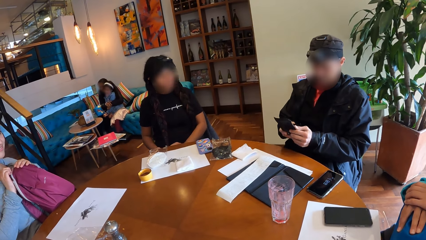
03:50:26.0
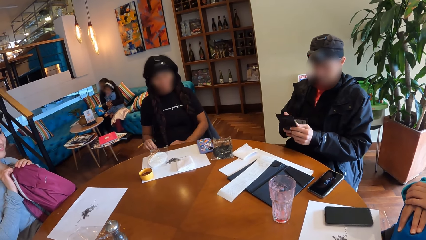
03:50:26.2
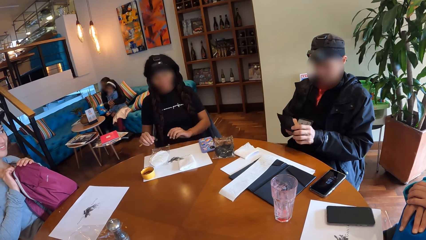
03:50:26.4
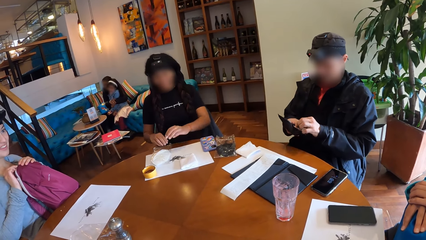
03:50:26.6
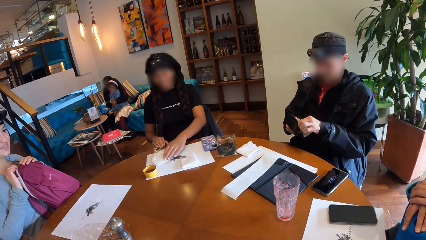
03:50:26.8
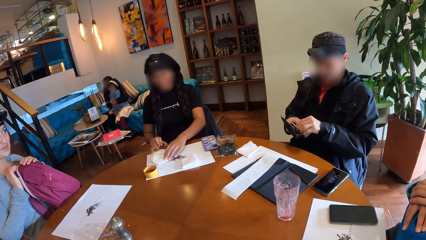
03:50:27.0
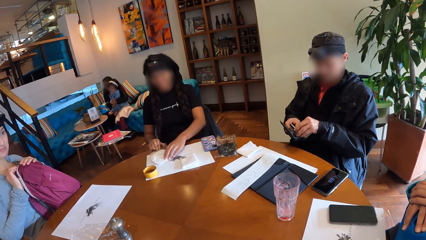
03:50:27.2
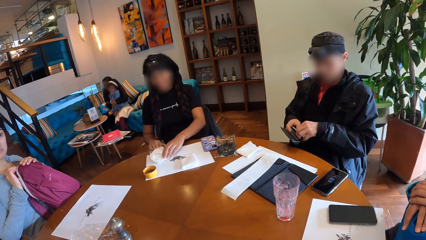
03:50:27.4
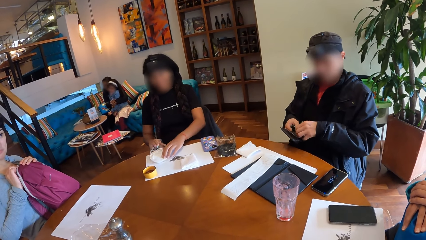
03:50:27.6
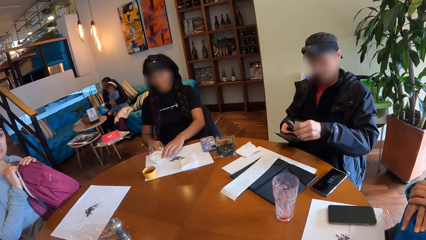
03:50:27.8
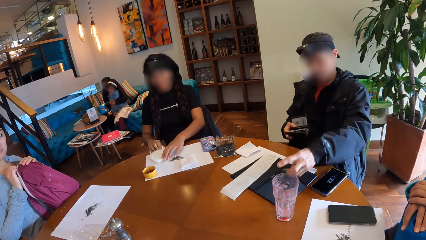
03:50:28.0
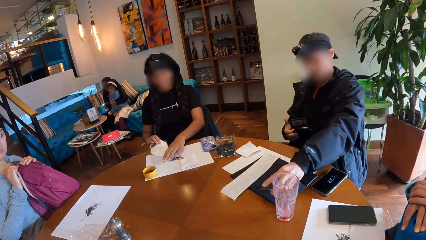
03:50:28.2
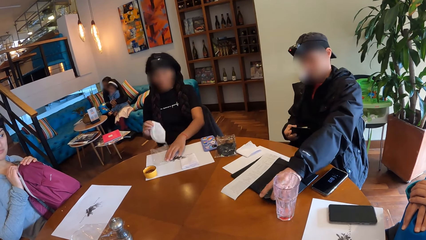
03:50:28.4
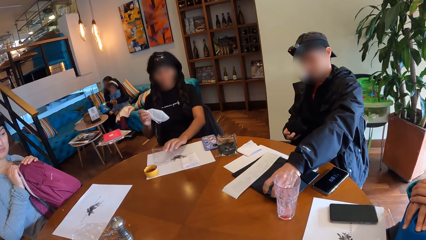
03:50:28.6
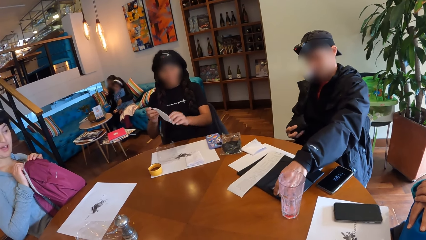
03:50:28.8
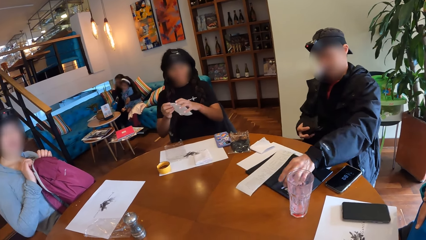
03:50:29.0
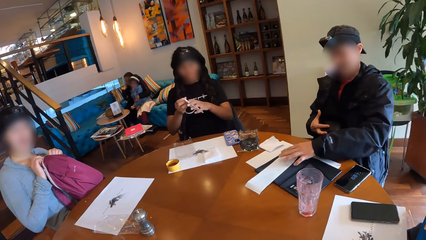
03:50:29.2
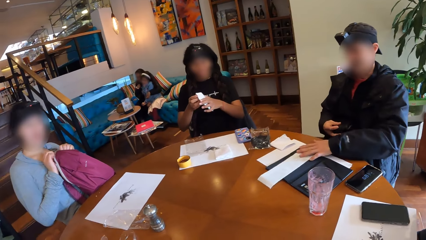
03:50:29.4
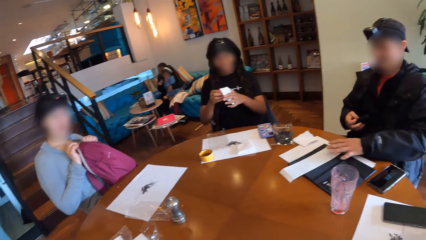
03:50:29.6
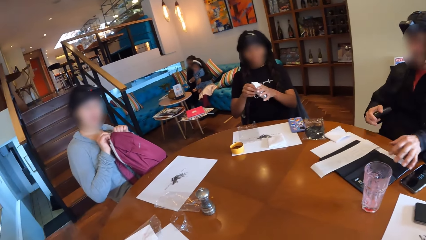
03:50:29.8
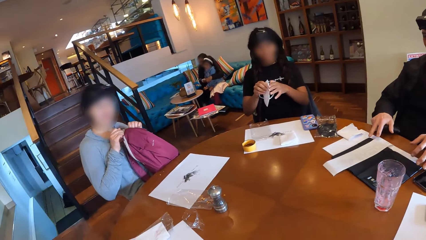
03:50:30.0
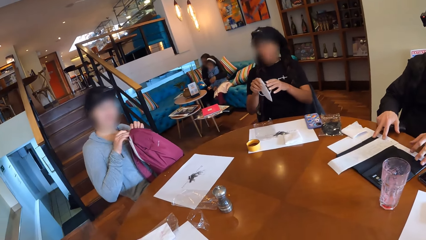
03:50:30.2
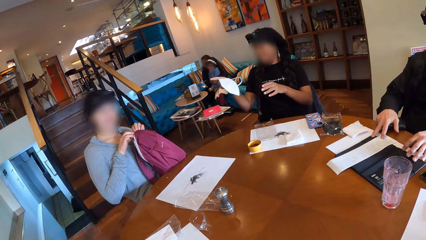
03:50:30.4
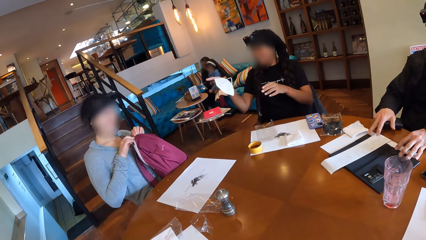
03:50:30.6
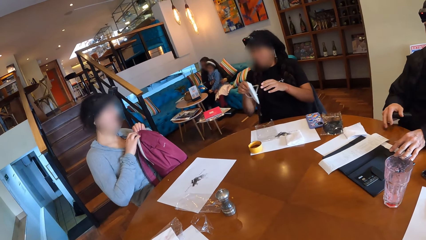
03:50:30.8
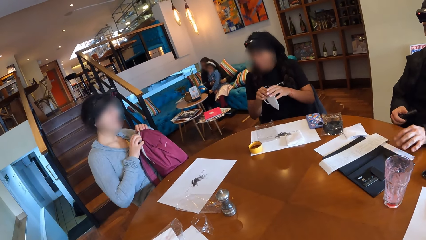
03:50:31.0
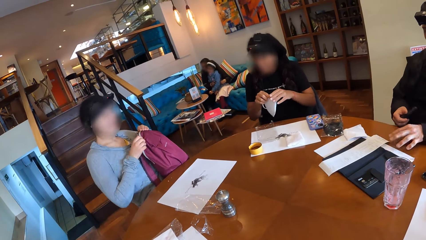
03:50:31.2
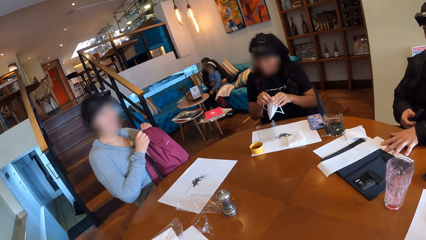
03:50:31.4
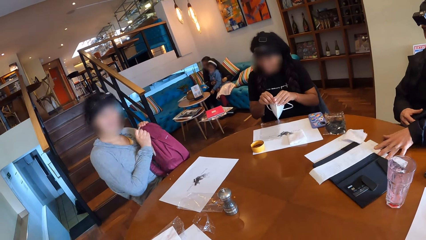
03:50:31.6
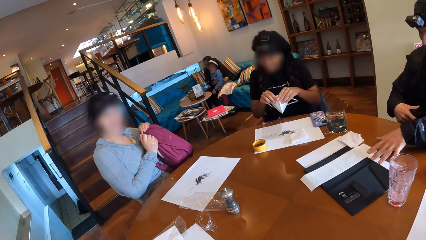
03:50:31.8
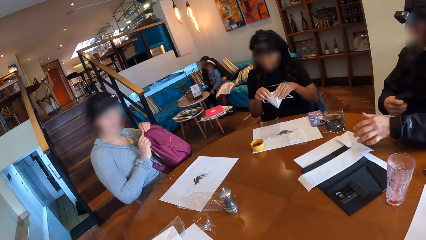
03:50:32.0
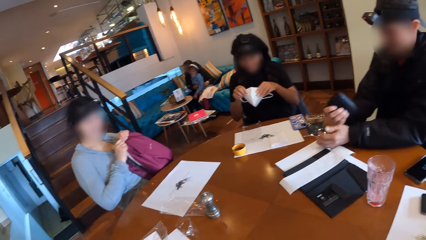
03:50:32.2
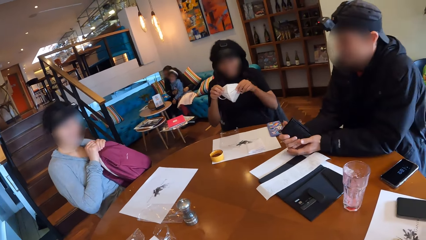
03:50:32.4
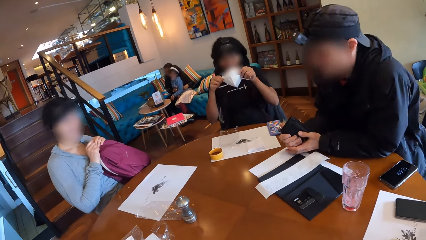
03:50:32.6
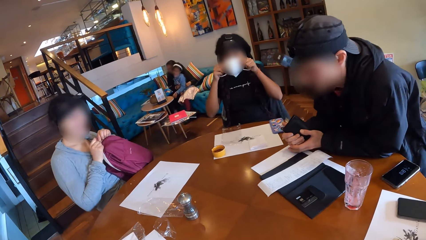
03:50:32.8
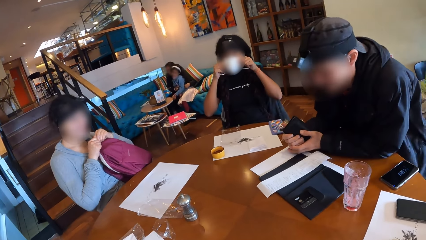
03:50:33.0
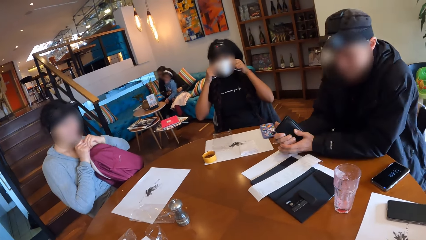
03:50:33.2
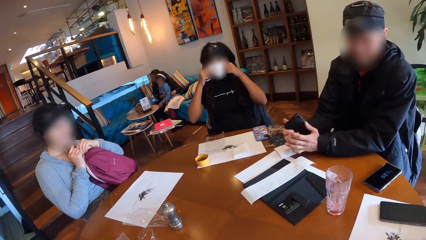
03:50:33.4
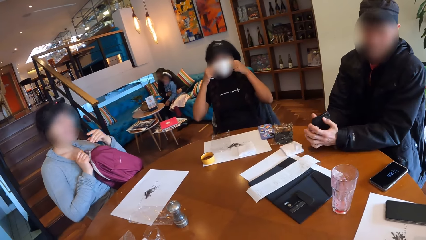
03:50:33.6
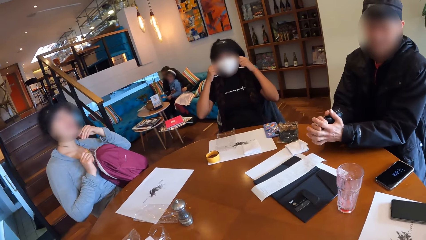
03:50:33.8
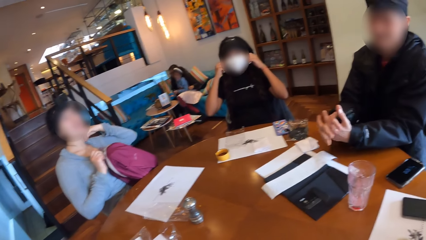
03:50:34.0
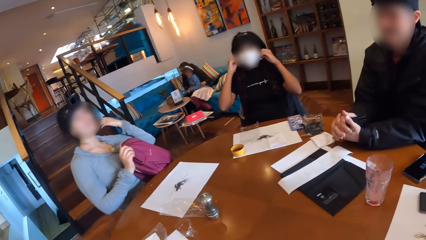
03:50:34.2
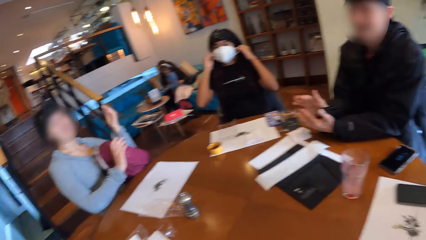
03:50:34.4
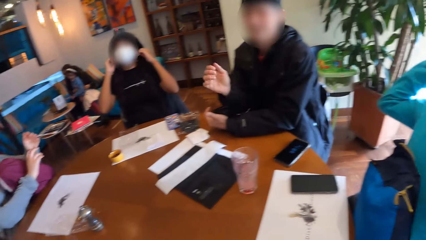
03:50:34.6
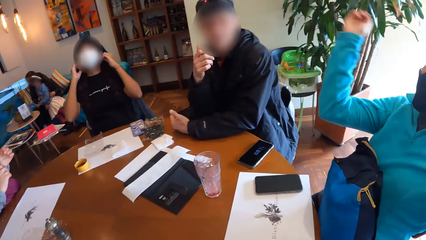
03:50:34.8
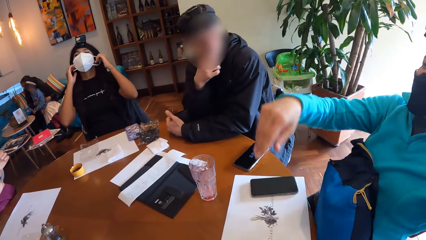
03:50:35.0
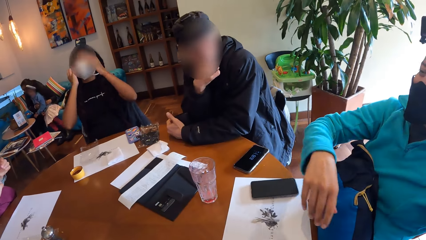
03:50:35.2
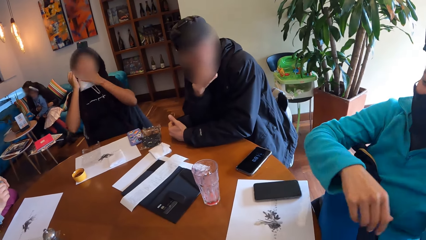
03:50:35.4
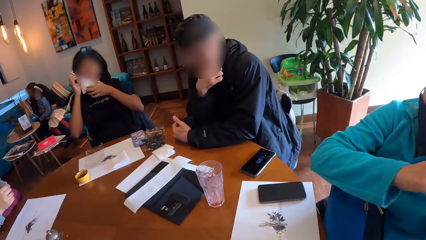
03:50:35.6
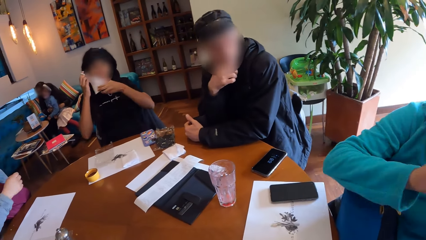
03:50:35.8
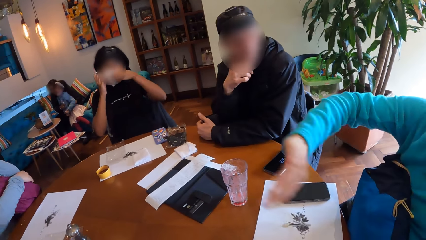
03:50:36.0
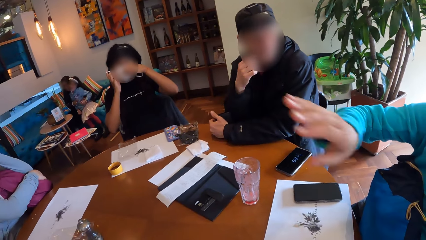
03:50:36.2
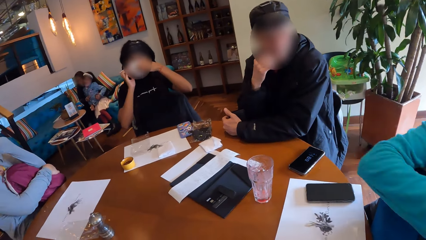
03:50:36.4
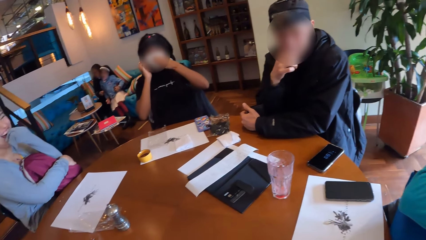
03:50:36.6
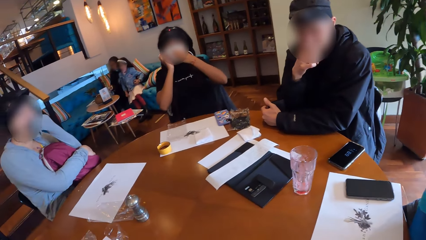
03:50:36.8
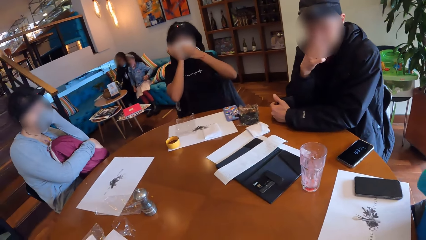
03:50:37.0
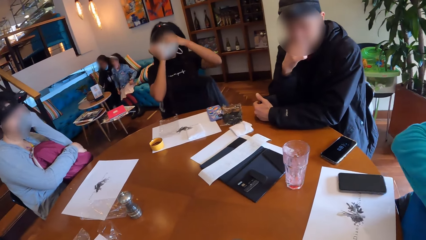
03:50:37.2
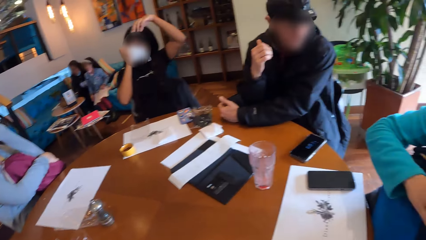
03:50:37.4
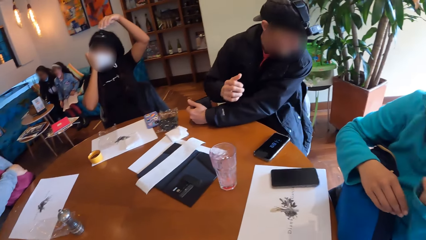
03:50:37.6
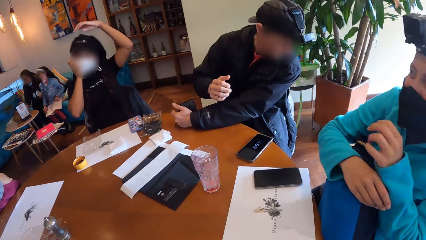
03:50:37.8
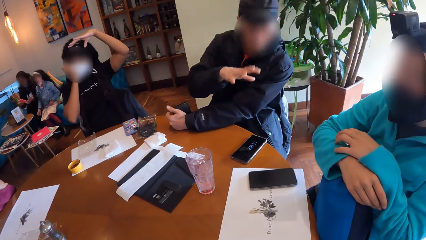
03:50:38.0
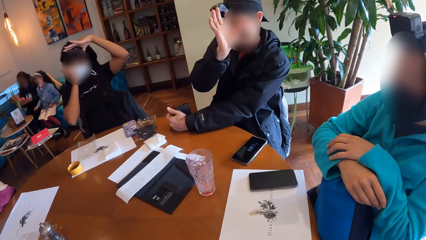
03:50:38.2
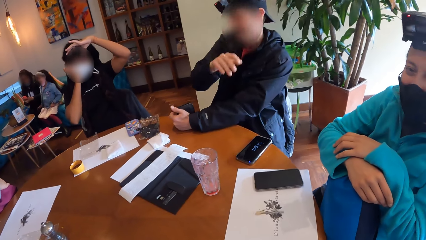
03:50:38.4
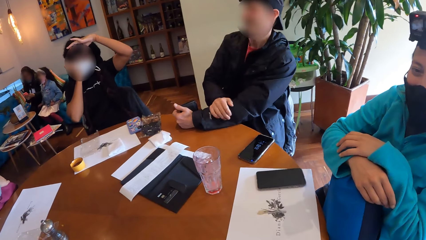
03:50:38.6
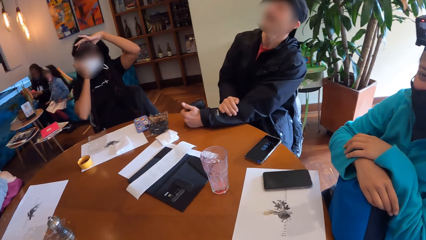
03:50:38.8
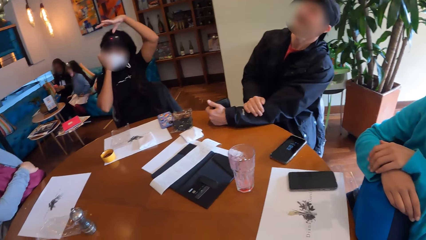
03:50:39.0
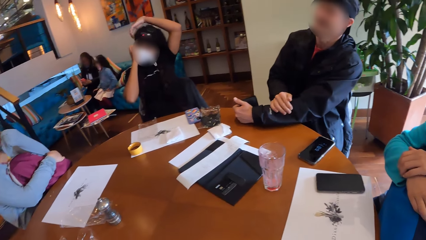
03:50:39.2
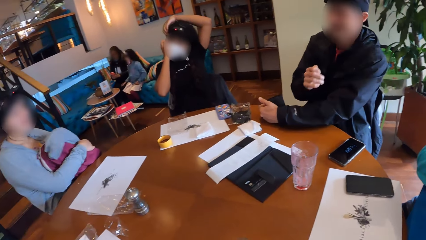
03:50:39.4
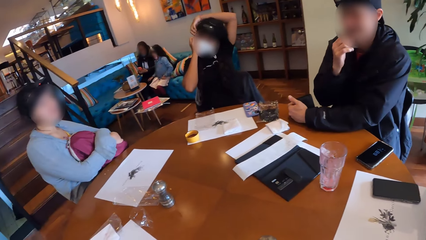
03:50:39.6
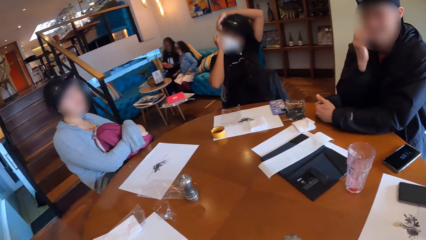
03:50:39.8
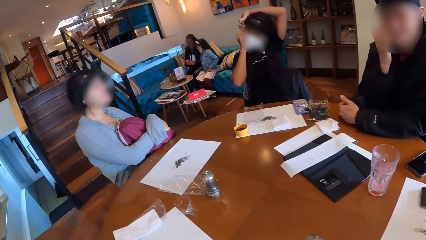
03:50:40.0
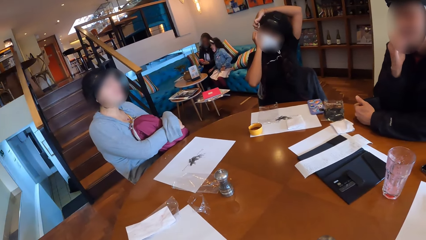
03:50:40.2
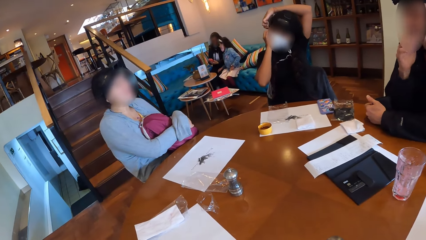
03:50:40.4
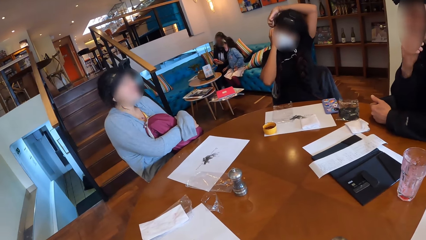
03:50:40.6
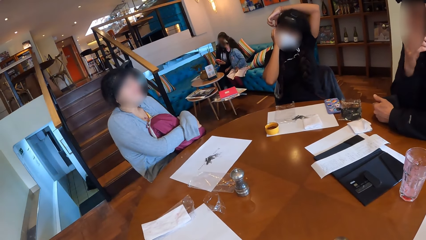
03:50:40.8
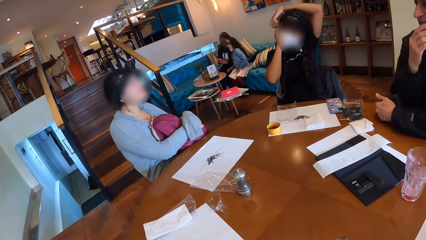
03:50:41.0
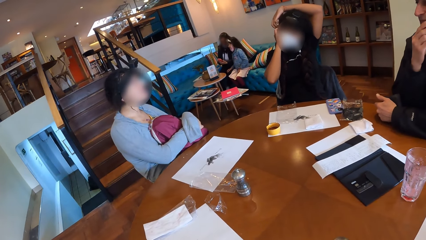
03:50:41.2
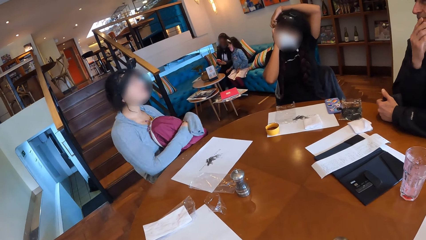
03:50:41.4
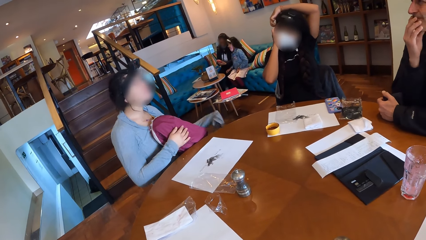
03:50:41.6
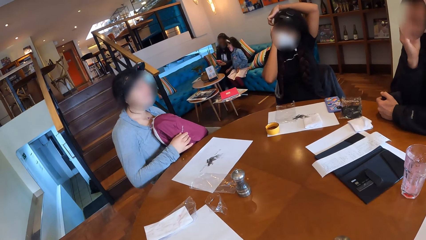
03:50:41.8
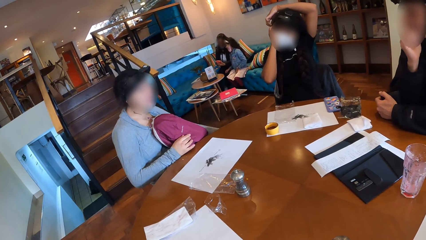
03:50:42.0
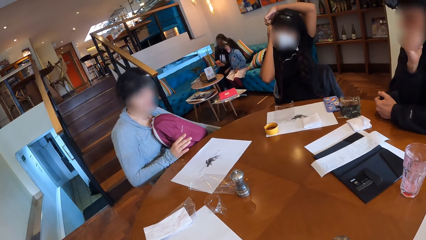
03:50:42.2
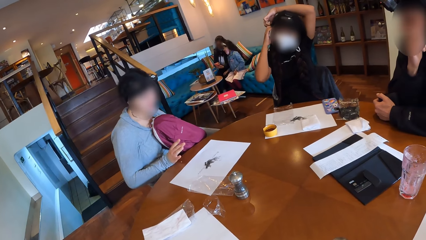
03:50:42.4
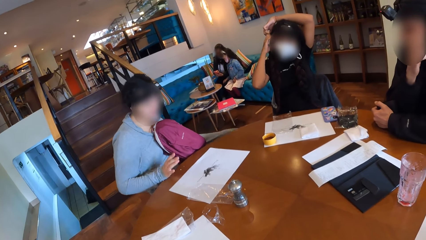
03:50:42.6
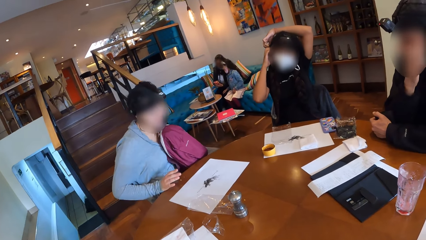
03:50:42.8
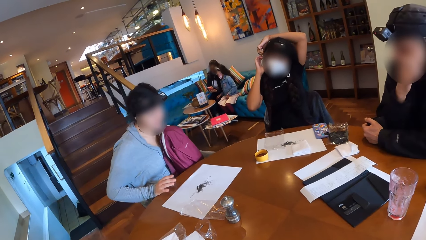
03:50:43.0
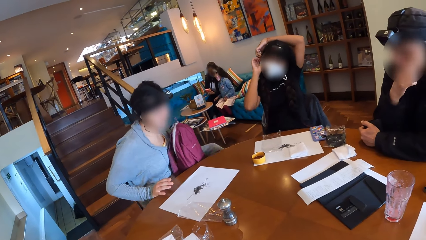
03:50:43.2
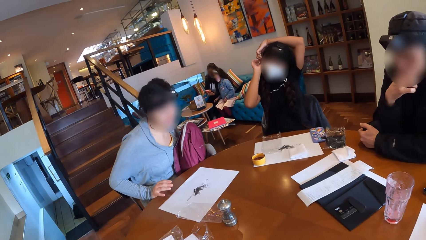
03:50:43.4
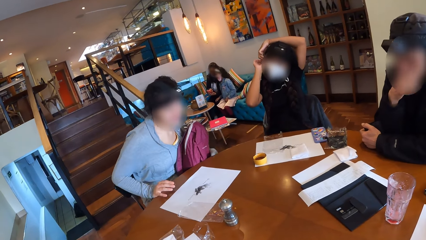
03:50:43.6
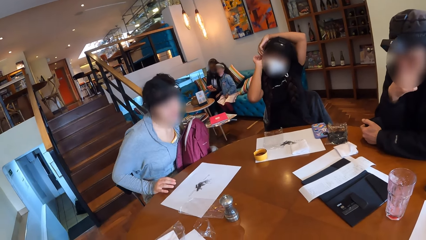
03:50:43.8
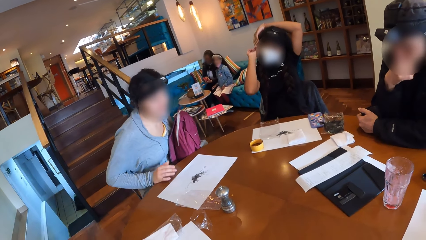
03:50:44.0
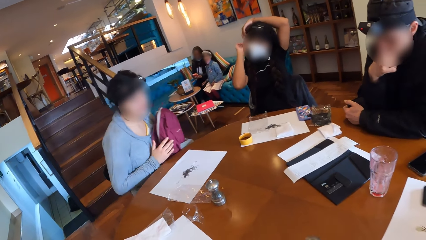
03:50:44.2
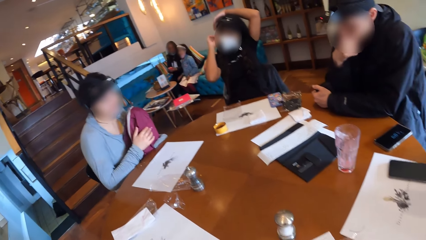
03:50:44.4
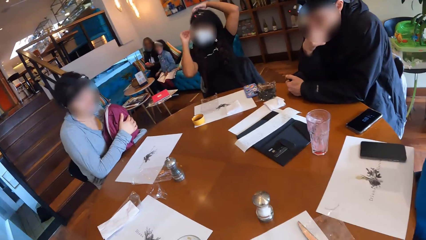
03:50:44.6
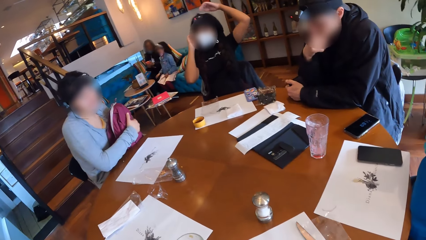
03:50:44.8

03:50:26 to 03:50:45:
The woman picks a nose mask from the table with her left hand. The man brings out a credit card from the wallet in his hands. The man drops the credit card on the table with his left hand. The man moves the bill book on the table with his hands. The camera wearer looks at the woman. The man rests his hands on the table. The woman wears the nose mask with her hands. The camera wearer turns around the restaurant.
